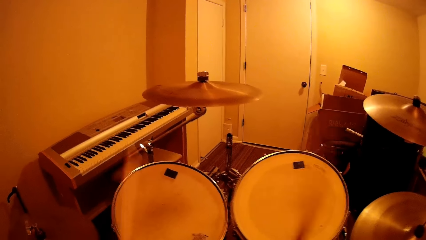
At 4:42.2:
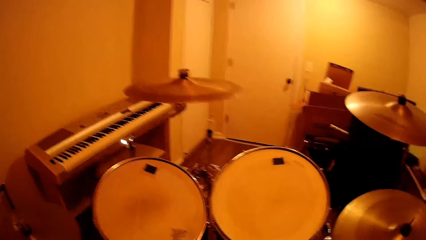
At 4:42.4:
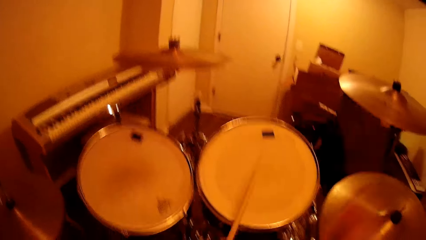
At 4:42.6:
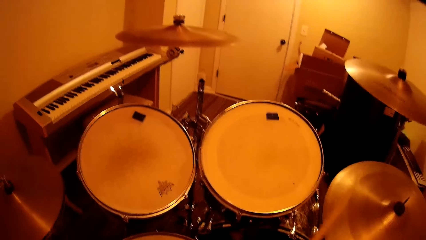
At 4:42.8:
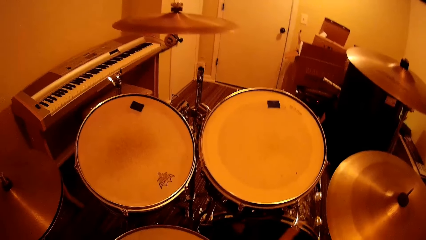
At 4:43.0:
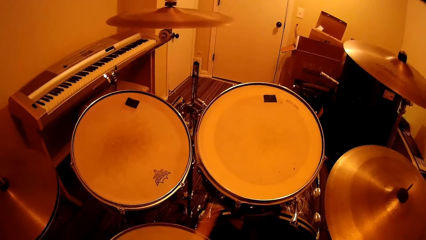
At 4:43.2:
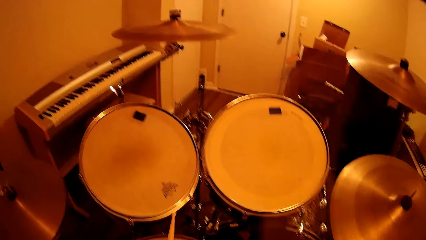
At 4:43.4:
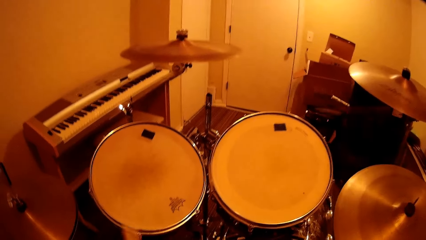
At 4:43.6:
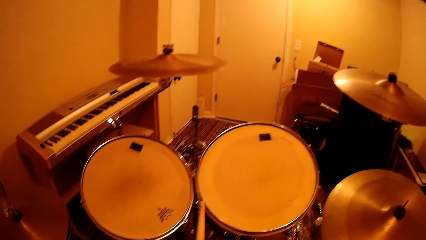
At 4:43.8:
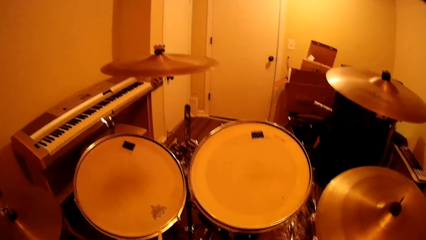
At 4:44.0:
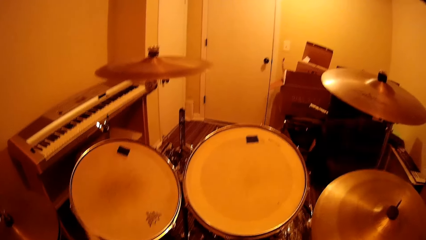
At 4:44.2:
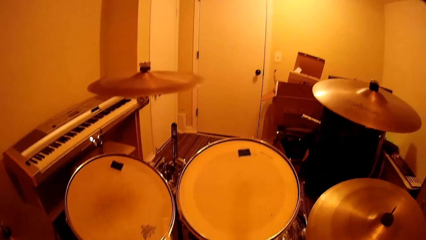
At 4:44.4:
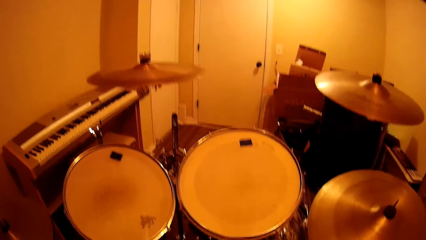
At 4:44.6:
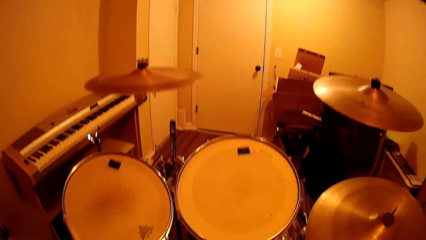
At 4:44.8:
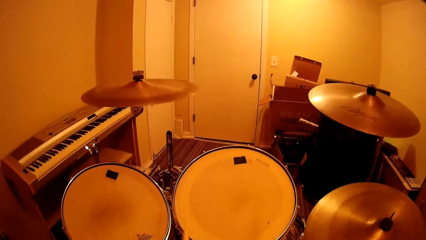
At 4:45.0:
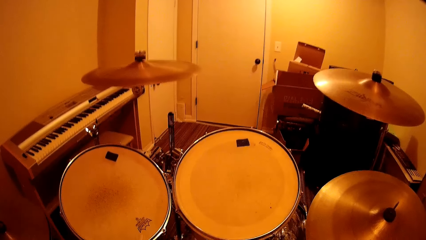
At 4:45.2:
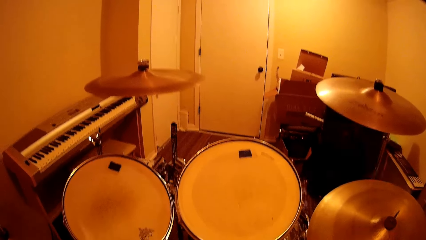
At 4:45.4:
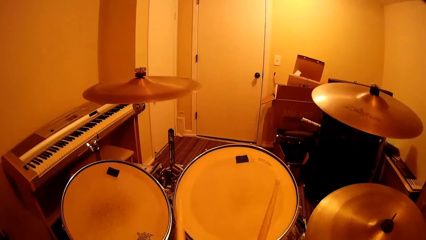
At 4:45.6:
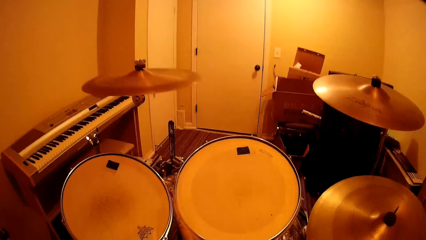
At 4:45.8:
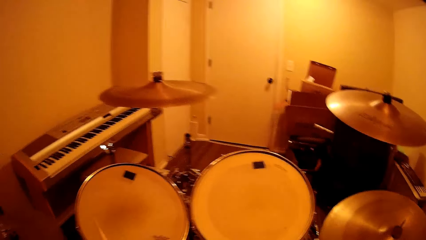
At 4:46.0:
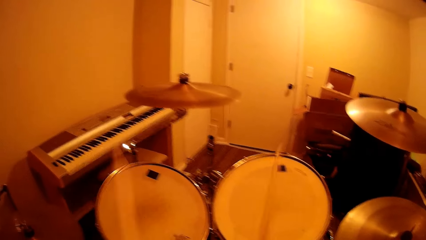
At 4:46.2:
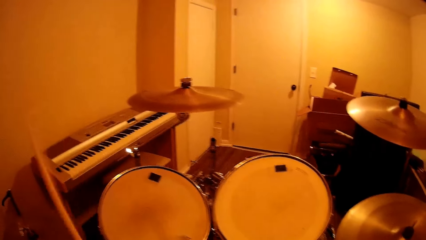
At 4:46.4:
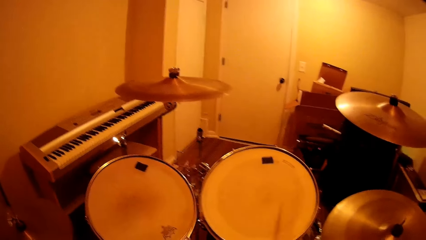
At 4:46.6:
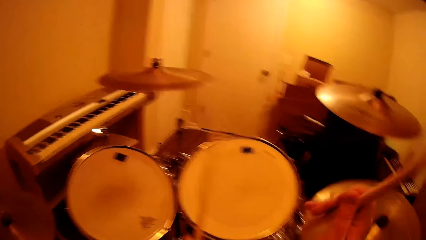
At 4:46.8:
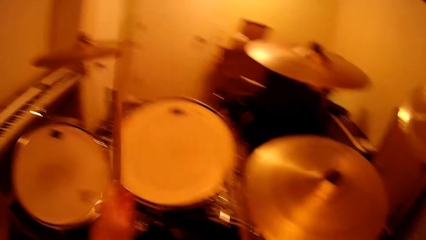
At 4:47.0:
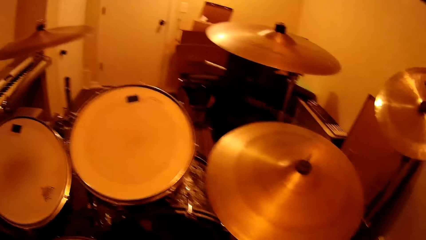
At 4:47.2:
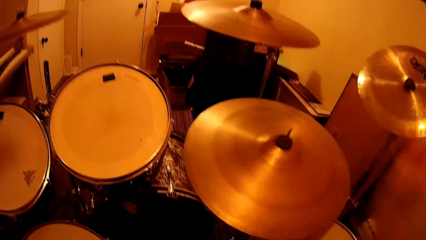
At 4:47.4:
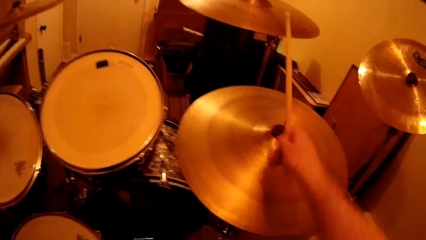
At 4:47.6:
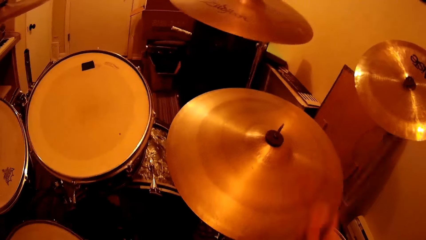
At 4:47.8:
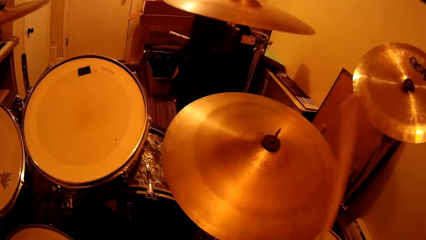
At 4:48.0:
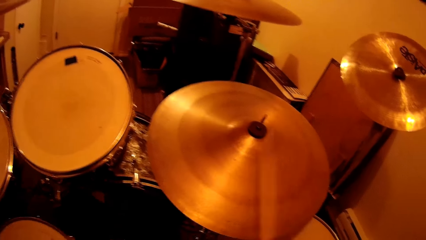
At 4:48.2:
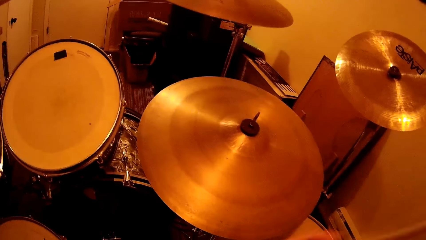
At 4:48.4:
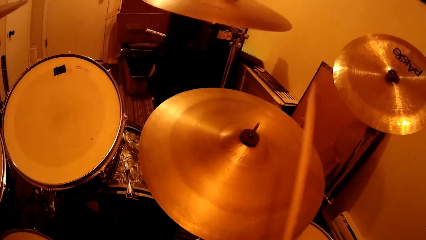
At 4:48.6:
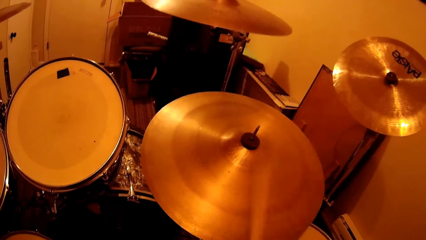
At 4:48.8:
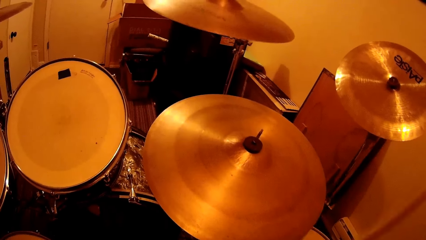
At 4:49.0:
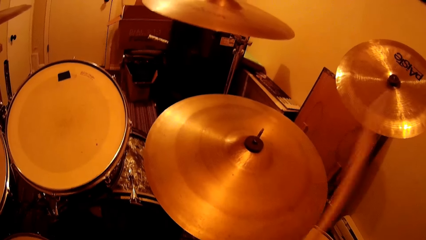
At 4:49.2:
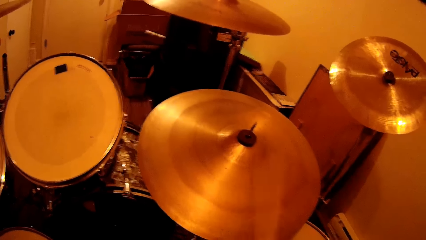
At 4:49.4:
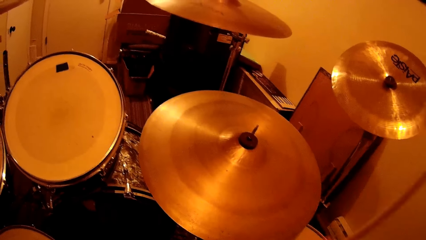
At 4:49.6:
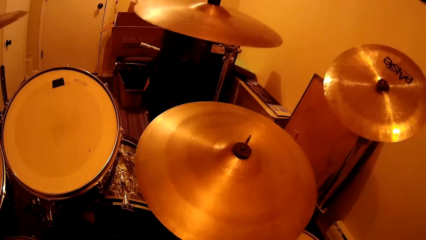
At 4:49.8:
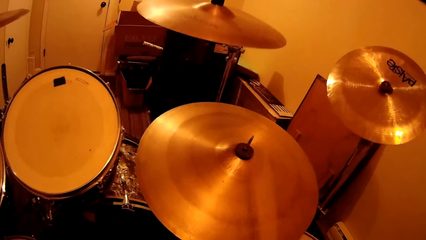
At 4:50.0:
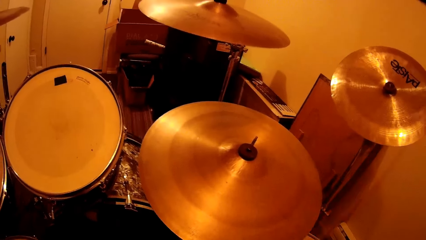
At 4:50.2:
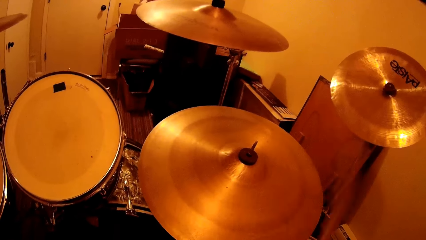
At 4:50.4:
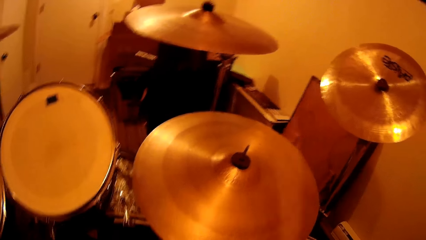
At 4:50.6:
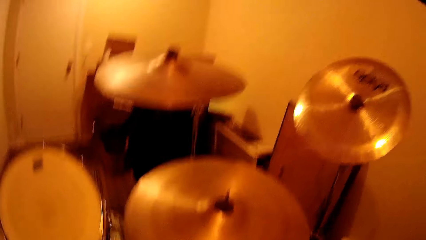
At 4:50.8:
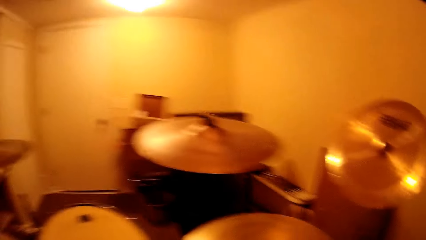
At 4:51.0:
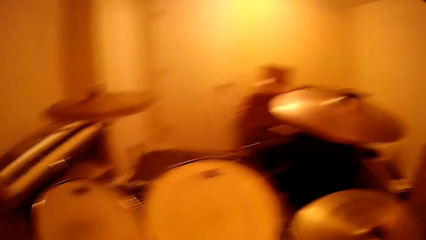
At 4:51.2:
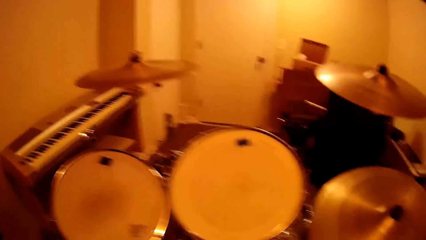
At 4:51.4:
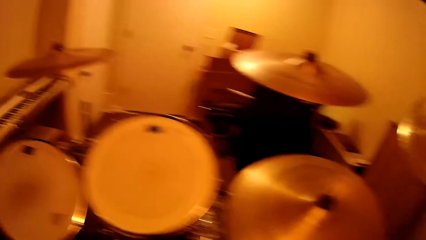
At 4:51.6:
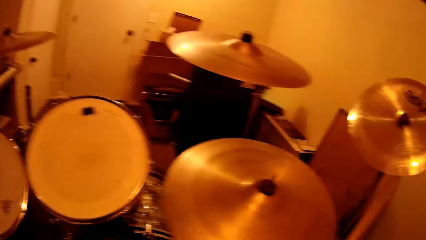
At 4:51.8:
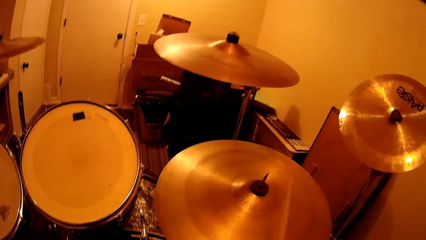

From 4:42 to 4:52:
The camera wearer looks around. They beat the drum set. They play the music band with the drum stick.

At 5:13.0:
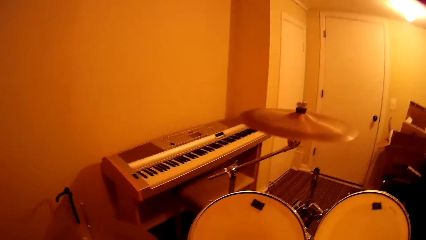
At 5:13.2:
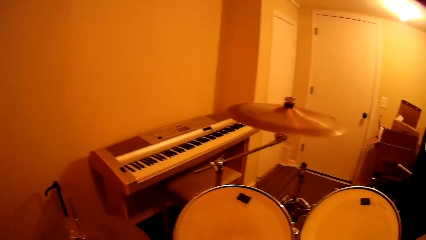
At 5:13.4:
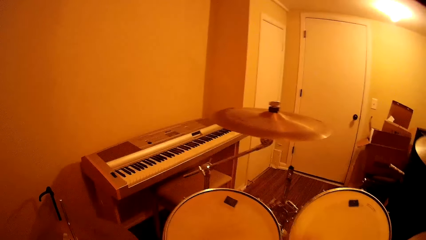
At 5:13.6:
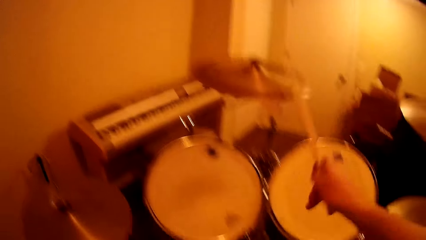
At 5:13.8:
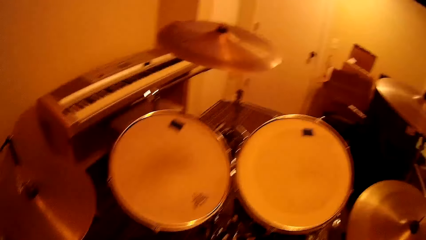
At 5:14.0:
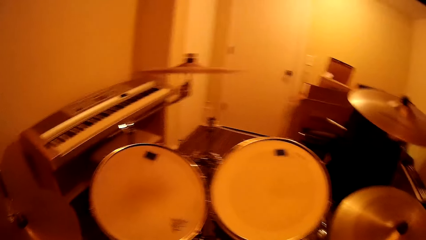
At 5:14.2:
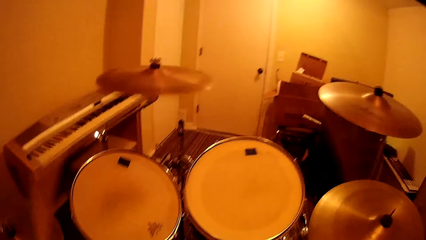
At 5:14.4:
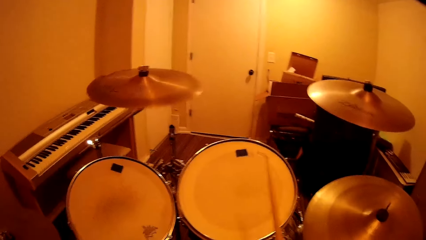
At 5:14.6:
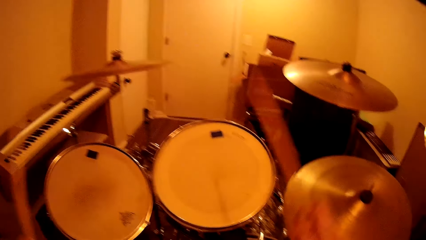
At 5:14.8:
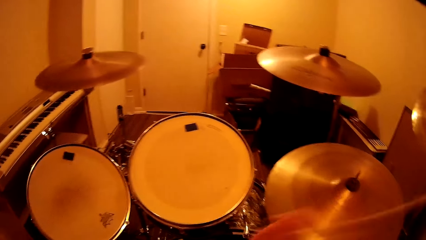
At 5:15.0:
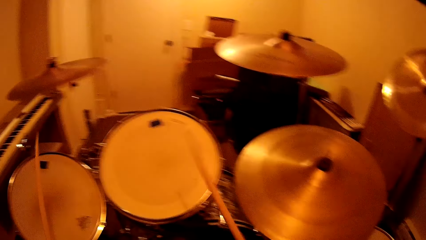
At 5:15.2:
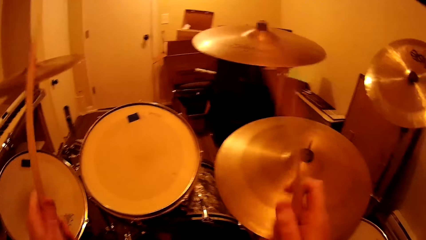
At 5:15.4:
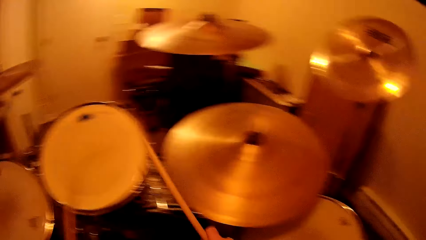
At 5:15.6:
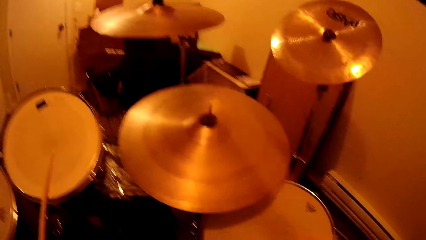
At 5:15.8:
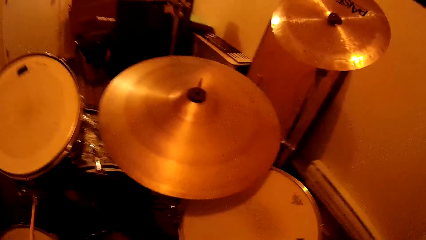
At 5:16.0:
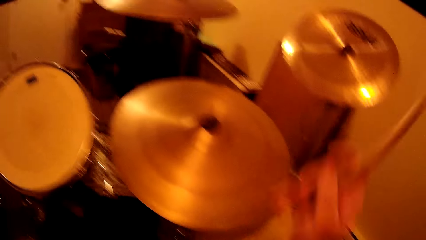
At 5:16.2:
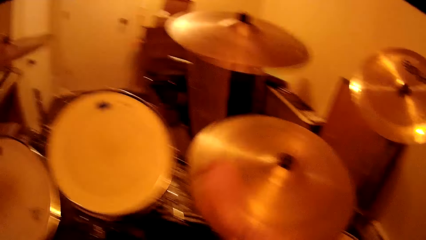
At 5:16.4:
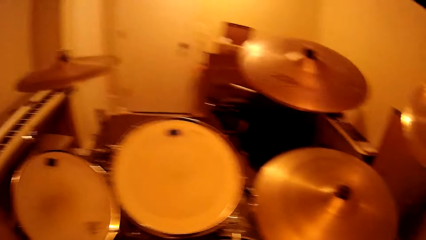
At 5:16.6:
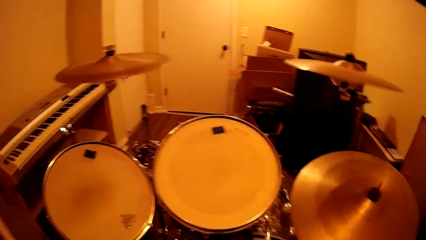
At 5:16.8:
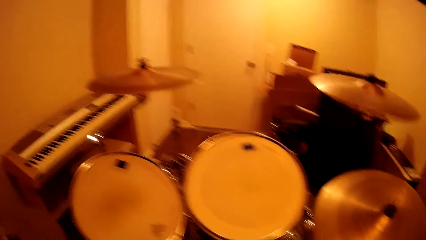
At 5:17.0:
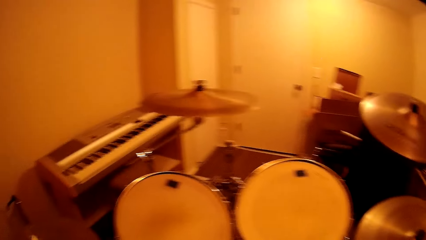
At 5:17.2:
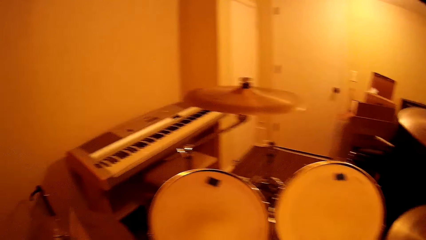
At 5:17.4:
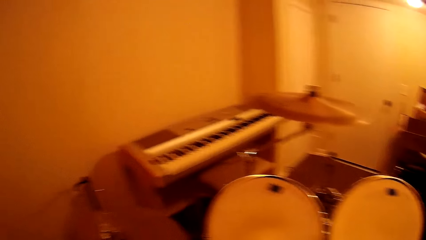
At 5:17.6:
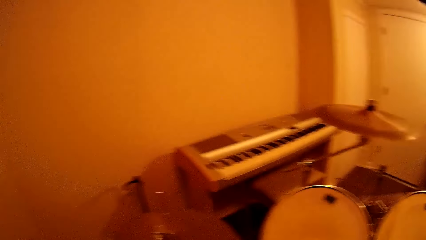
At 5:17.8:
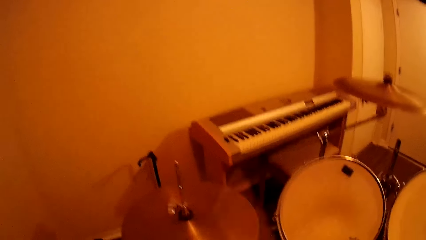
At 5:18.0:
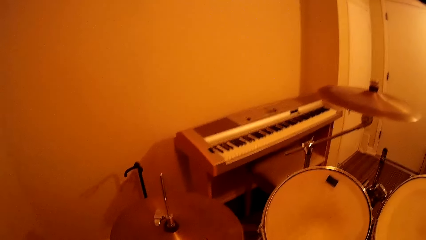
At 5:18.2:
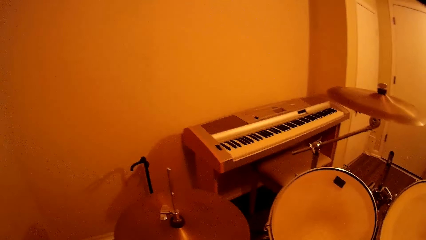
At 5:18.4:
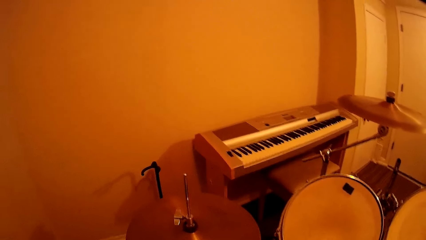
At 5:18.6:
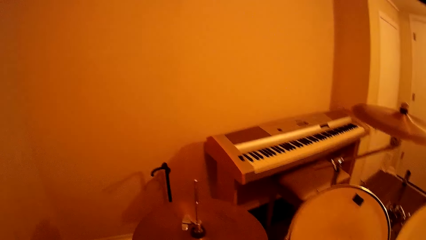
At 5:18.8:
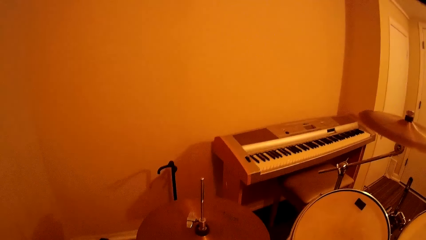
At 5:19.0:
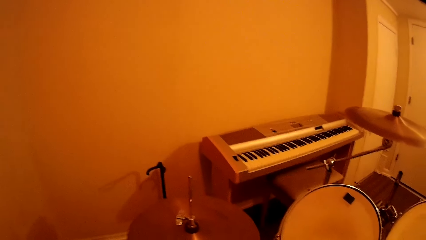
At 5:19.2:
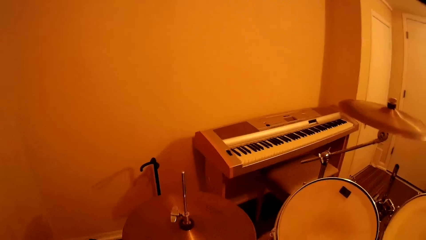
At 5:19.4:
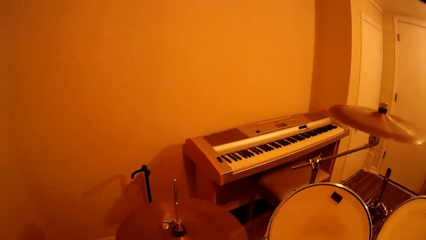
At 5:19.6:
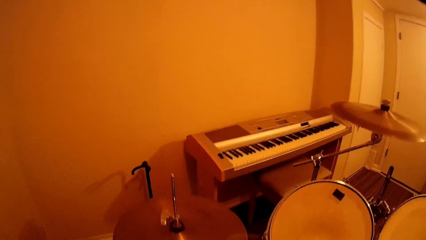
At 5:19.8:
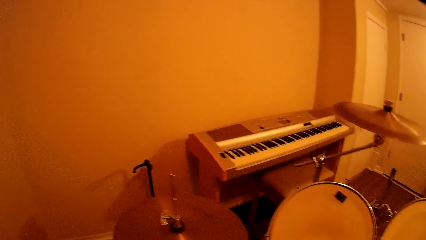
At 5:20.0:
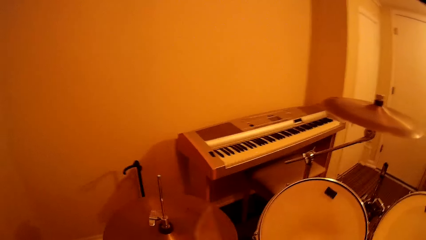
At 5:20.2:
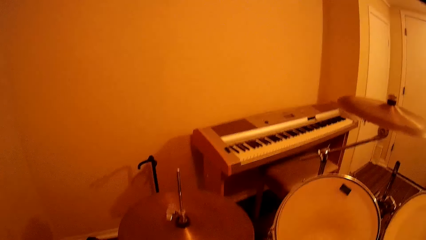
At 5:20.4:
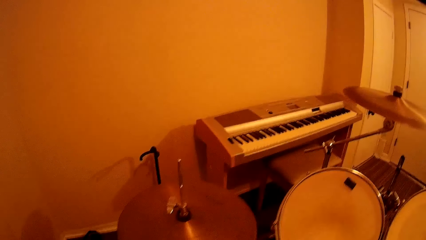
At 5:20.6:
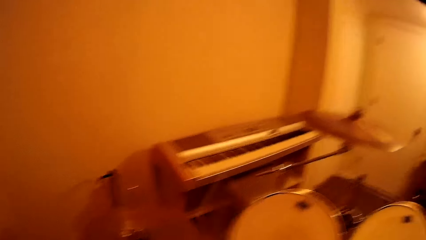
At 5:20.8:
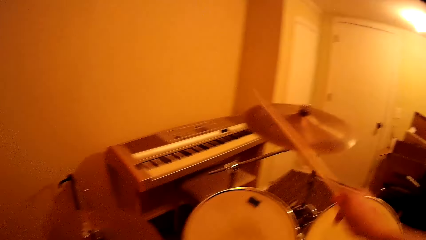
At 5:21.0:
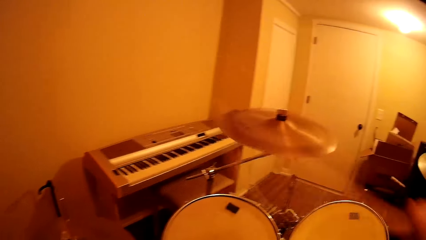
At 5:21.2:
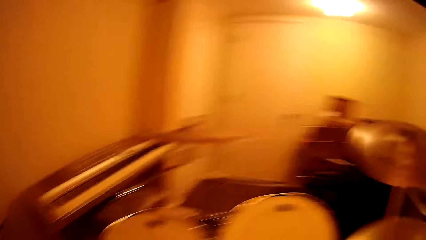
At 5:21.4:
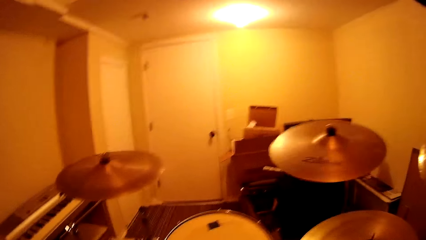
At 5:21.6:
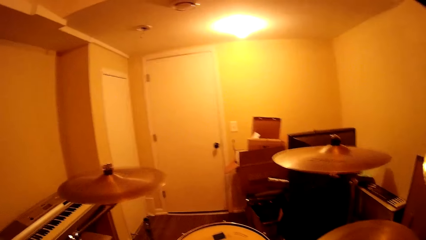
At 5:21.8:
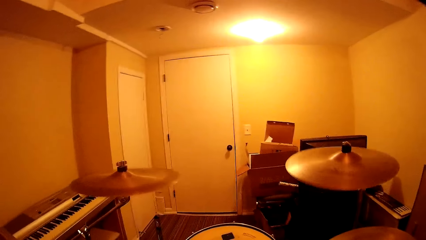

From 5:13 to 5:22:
The camera wearer plays the drums using drum sticks. They play the music band with the drum stick.
